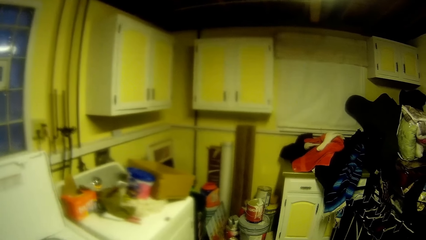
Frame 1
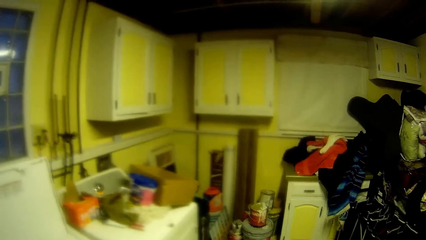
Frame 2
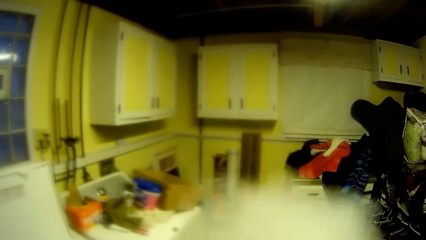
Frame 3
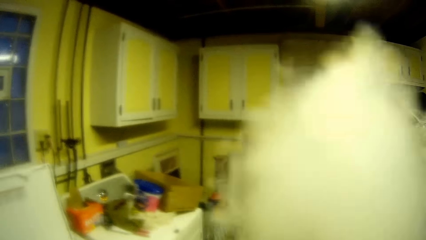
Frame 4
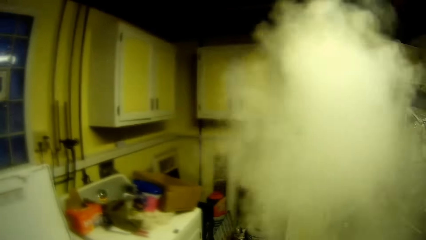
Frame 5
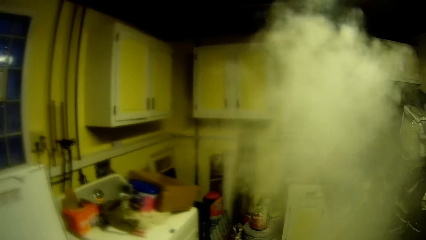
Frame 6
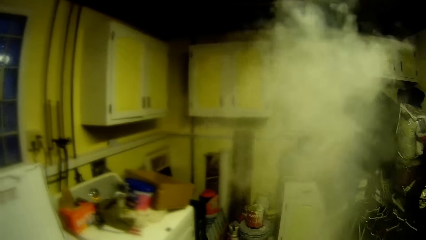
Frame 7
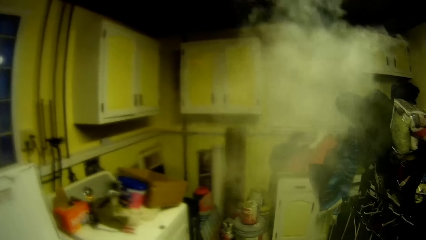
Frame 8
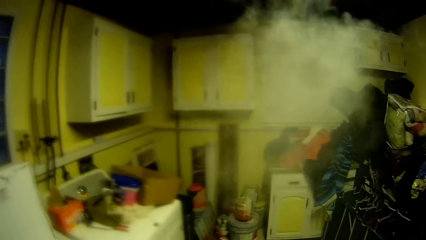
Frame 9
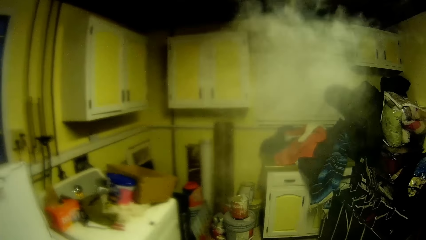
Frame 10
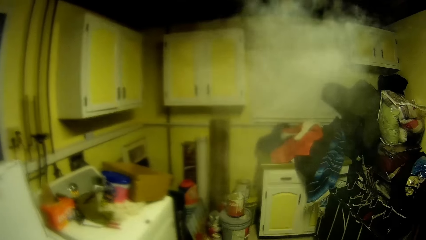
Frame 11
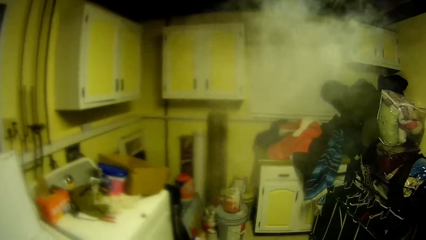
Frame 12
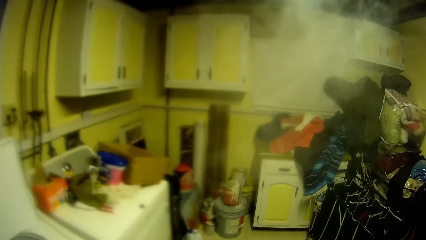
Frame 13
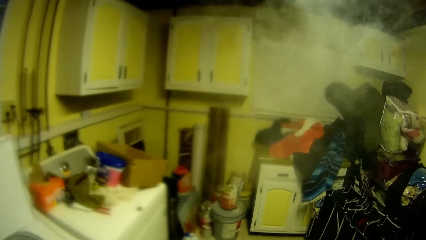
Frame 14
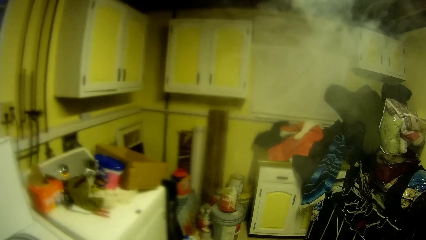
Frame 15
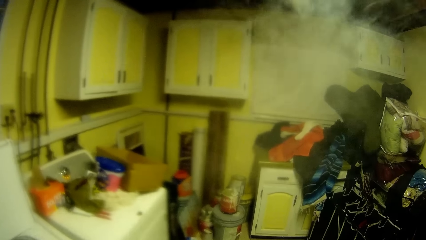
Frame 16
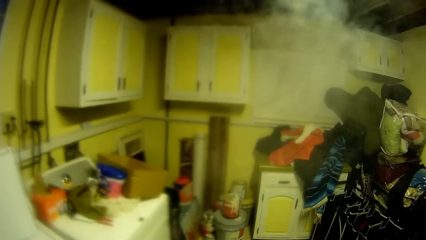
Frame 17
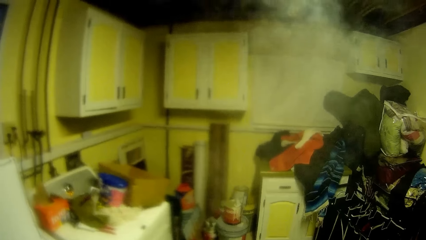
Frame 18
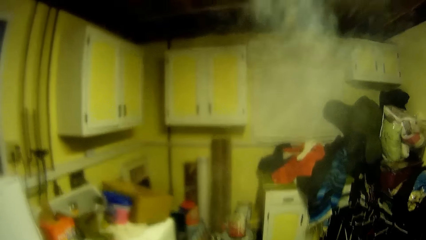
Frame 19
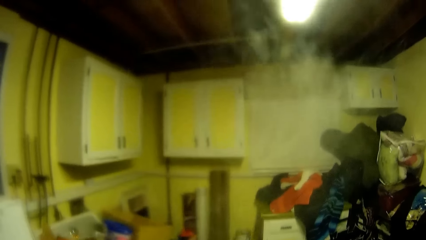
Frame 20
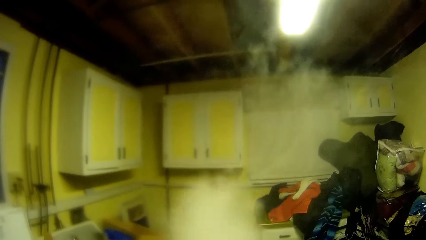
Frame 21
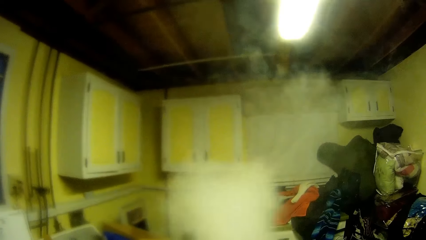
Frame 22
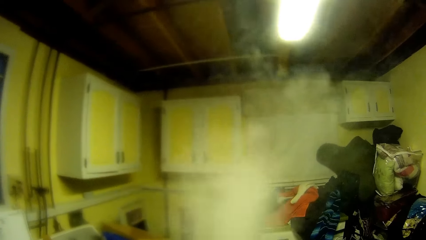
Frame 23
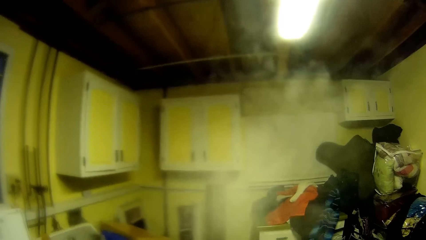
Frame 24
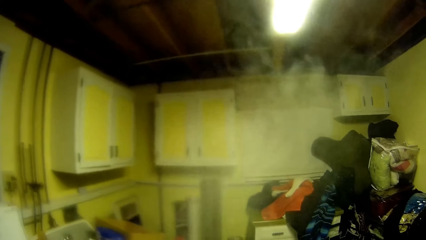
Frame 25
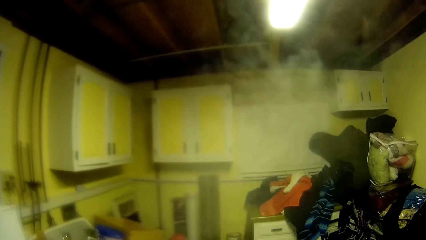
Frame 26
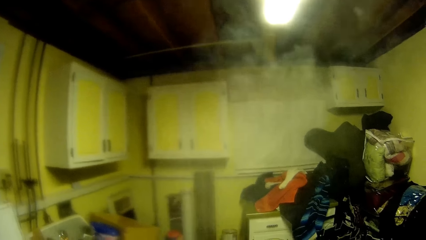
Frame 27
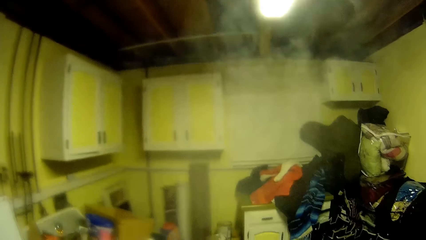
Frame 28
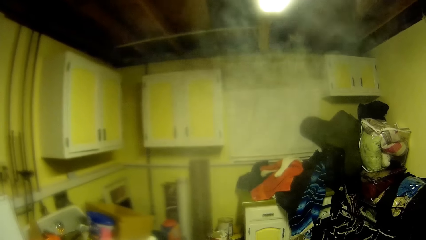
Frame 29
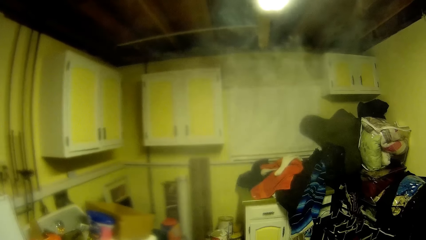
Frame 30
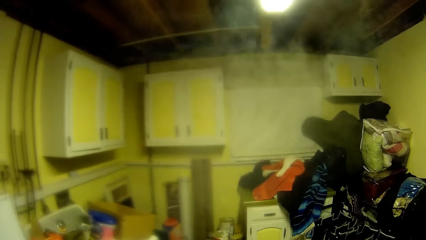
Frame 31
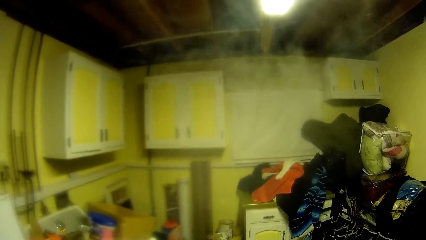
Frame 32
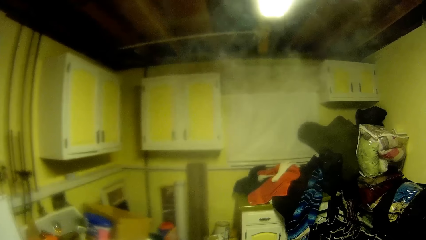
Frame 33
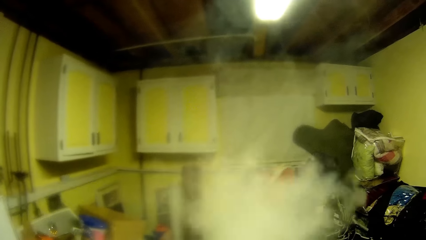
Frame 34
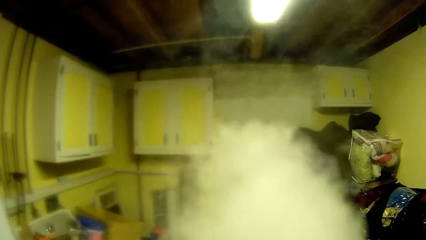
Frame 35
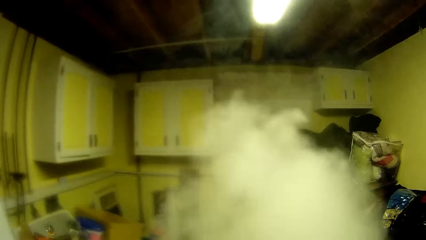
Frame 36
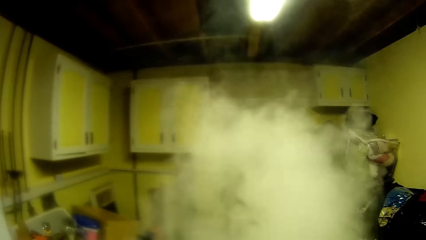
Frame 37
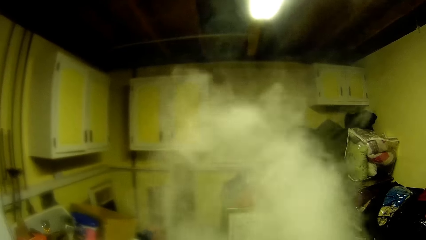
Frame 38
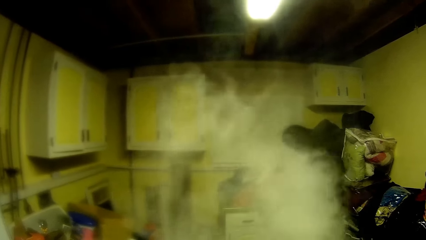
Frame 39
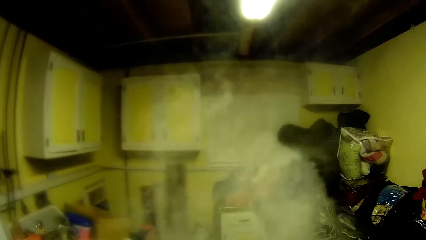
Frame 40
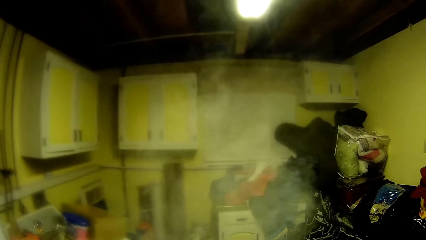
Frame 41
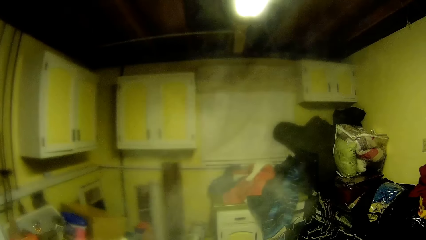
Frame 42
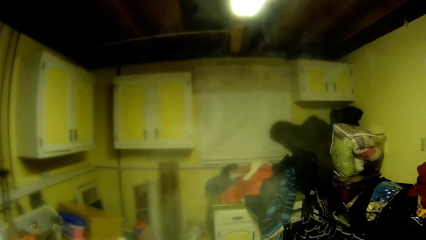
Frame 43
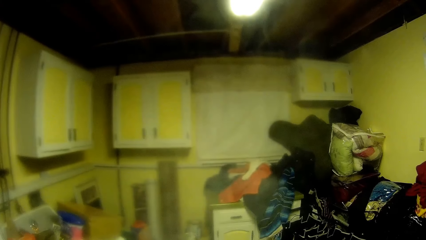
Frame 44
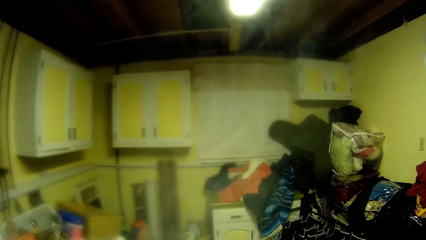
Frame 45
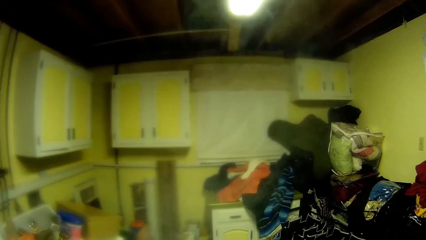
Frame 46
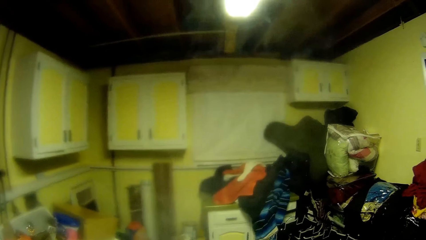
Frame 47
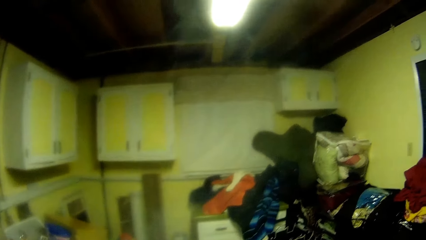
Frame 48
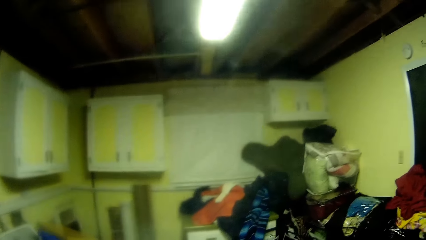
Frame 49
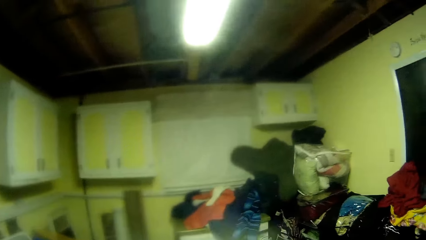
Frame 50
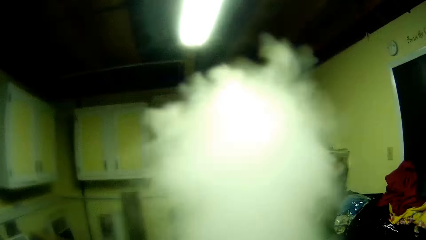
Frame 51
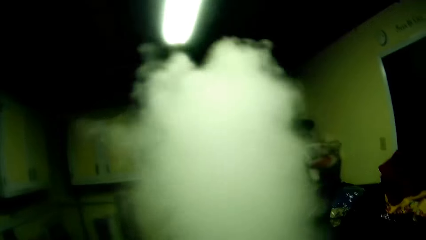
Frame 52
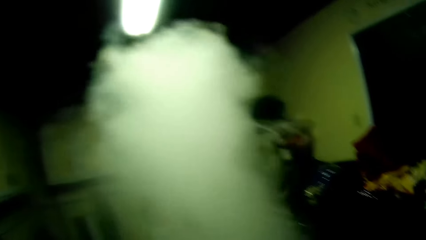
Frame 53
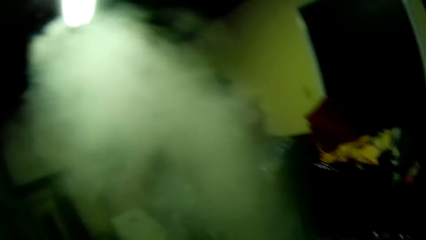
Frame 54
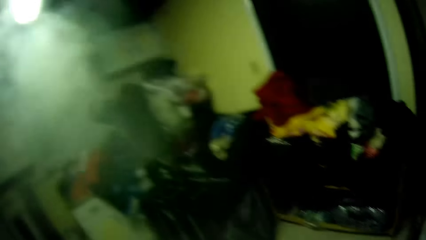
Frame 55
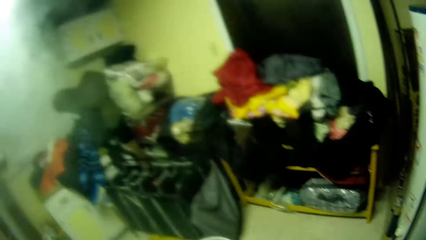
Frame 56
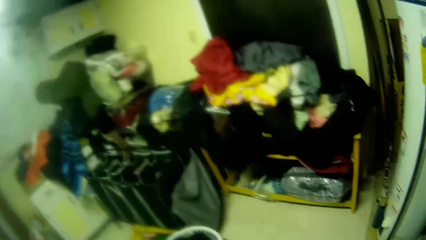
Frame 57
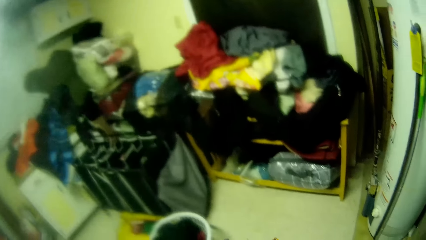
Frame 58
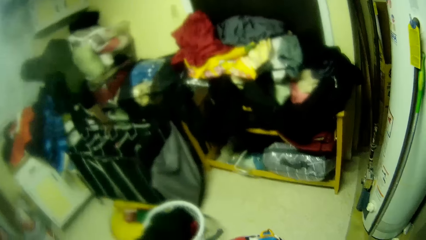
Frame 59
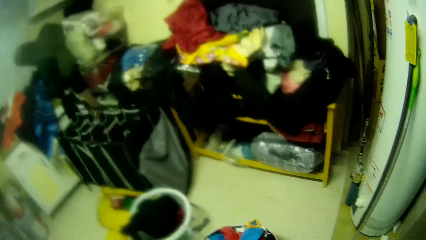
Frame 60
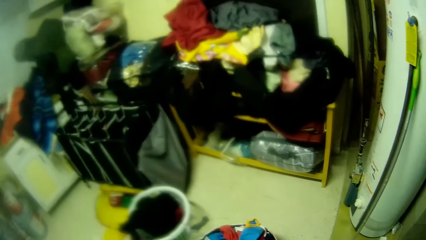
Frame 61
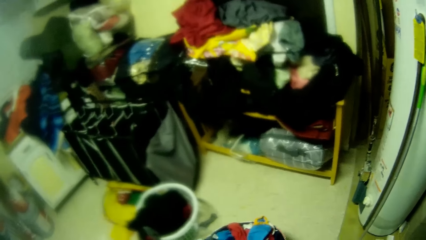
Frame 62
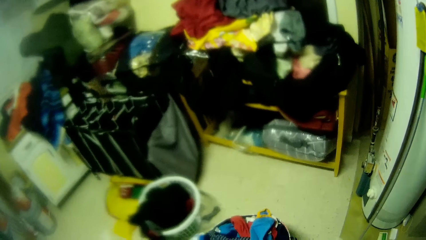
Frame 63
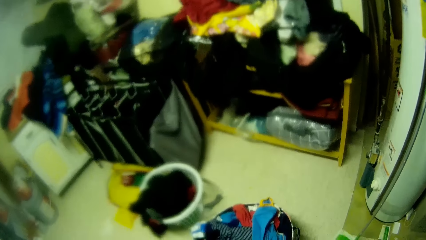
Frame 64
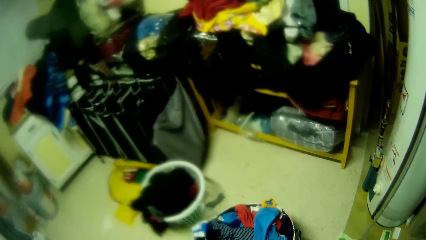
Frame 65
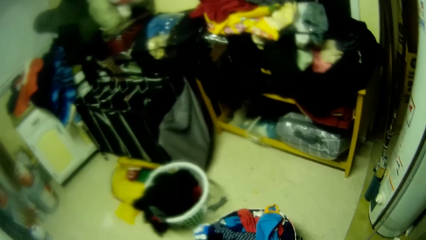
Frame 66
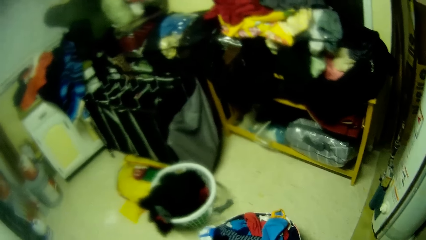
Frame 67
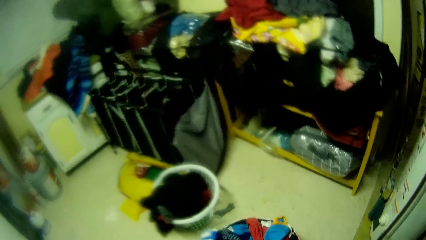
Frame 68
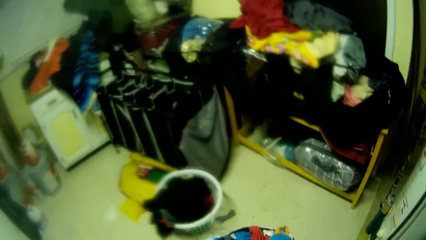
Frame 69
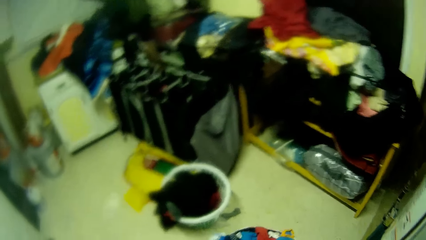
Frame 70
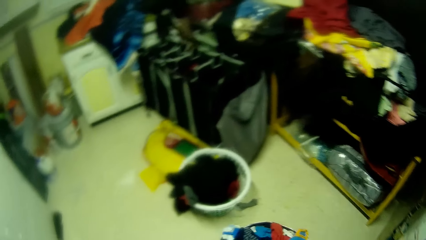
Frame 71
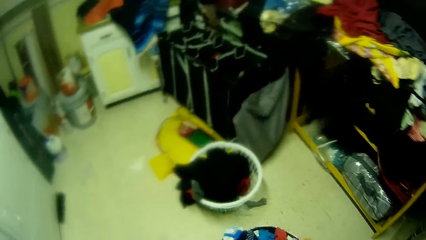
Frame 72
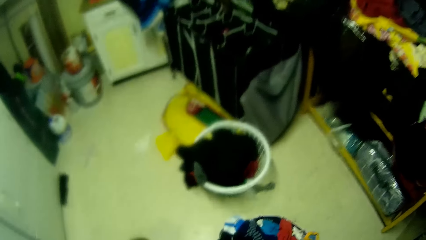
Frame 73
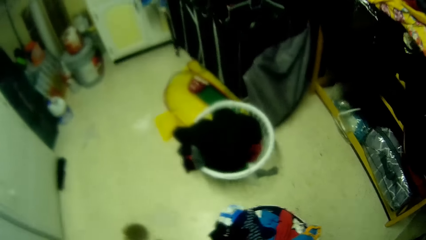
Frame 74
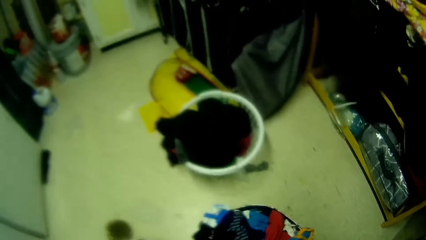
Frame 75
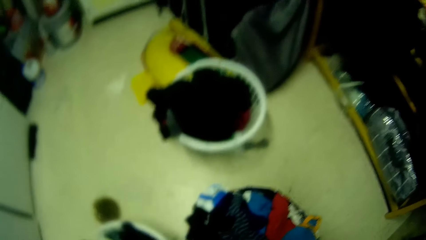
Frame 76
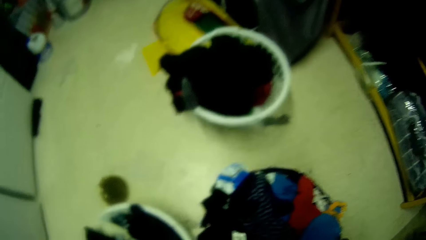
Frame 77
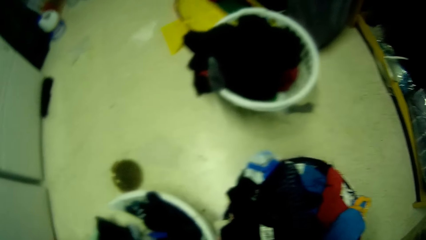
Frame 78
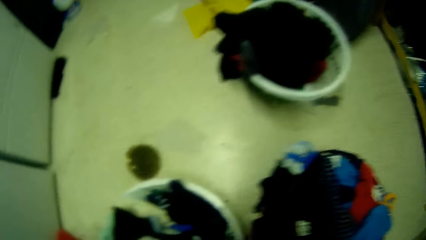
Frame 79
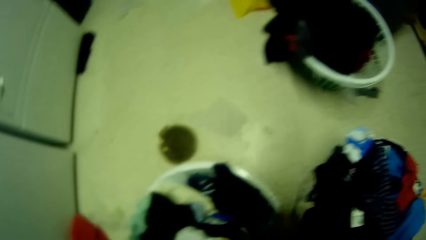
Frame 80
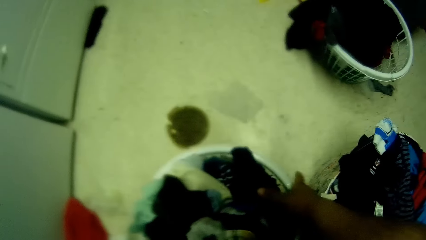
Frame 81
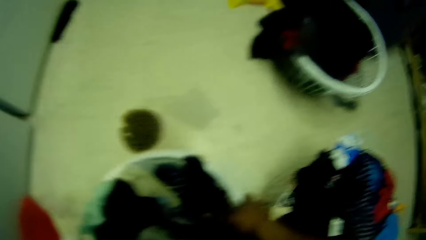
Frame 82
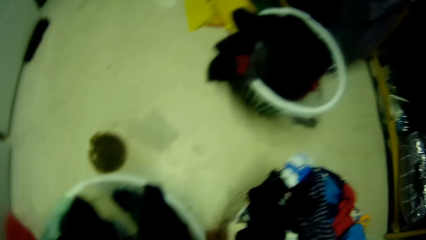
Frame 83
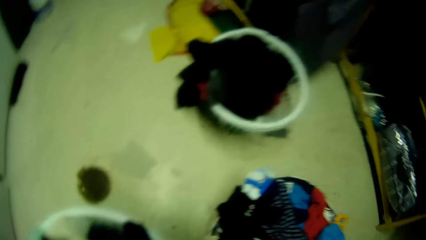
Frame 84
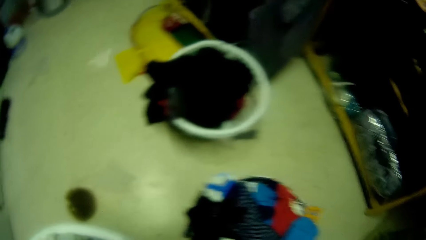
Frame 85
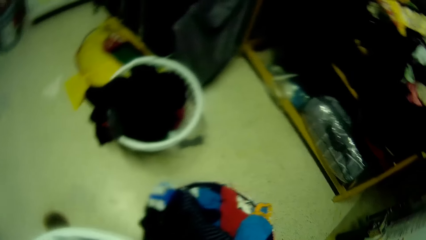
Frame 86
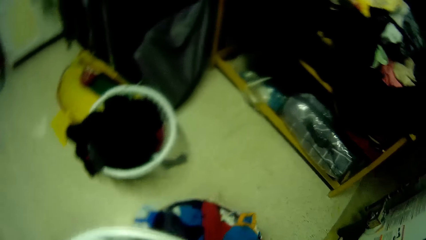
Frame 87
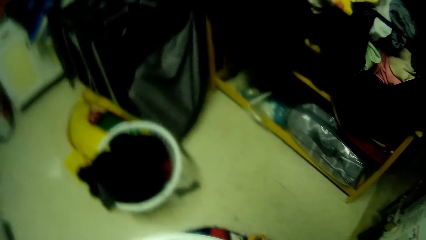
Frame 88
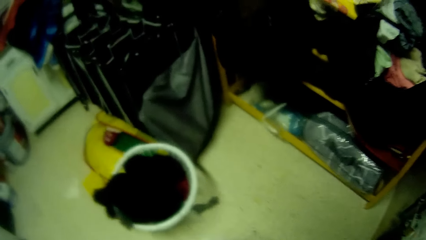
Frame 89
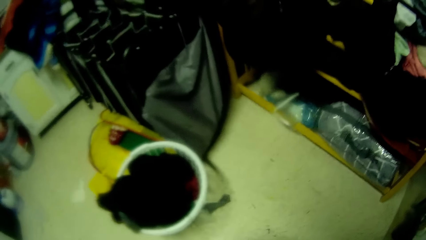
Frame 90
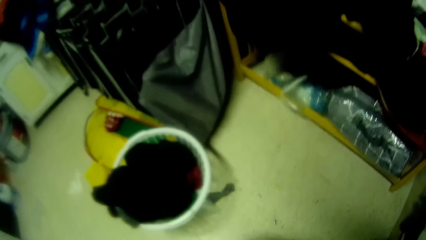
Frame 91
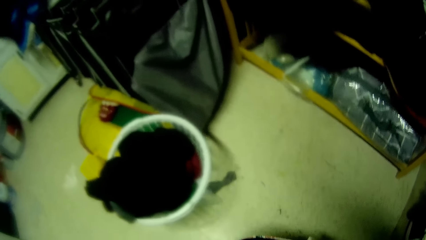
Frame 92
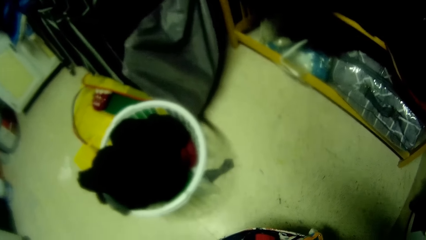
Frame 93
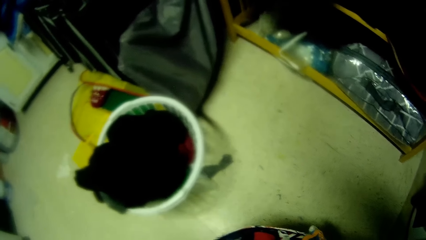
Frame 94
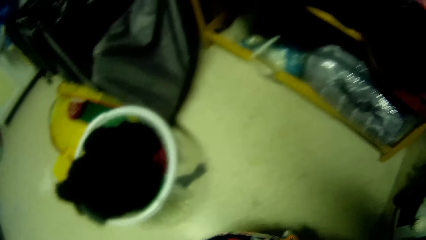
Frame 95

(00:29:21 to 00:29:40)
The camera wearer vapes on a pipe in his right hand. He vapes on the pipe in his right hand repeatedly. He places a bucket on another bucket with his right hand. He carries a basket.
